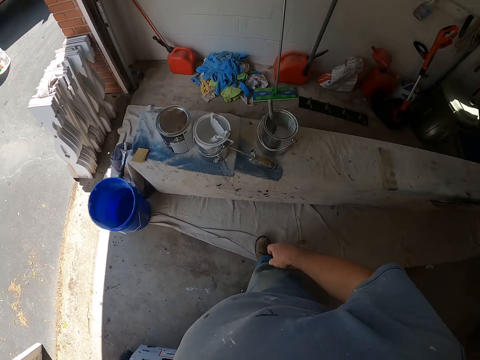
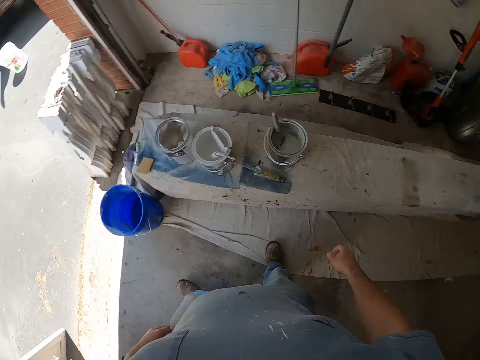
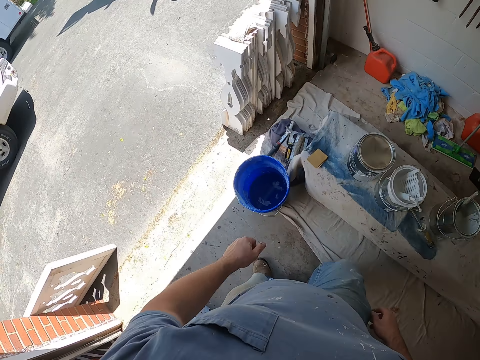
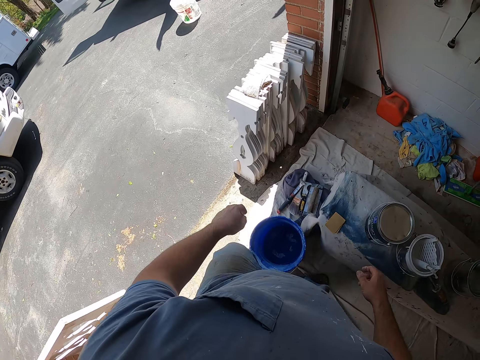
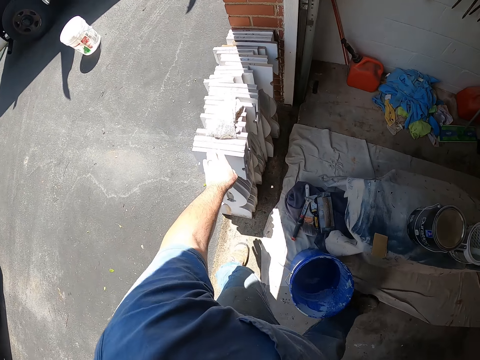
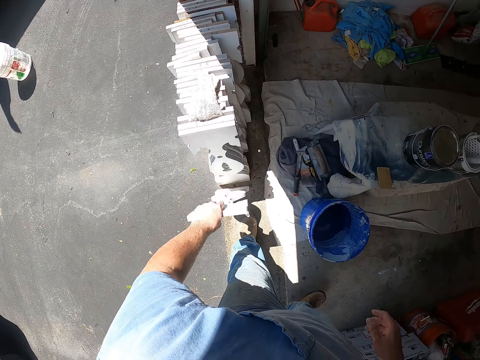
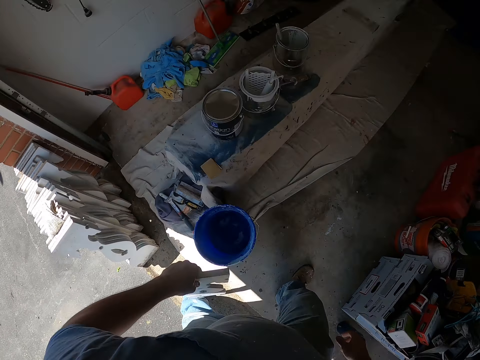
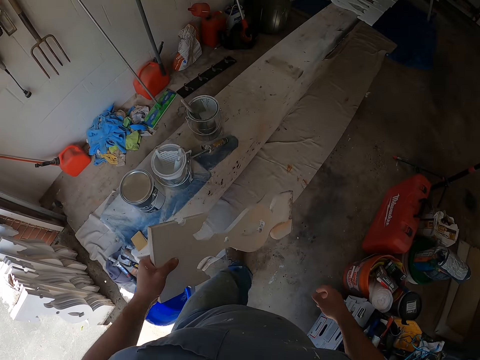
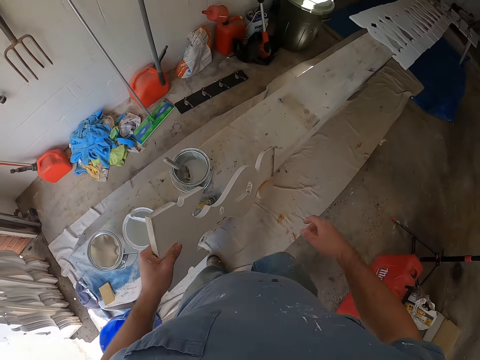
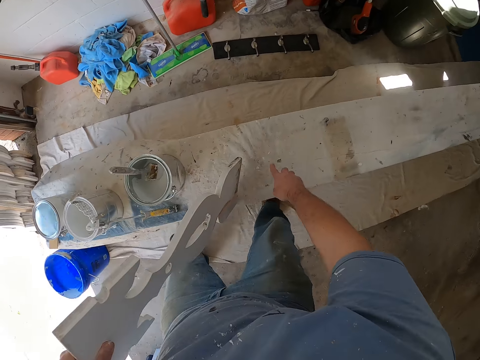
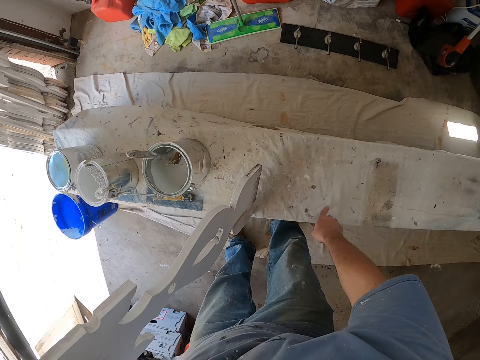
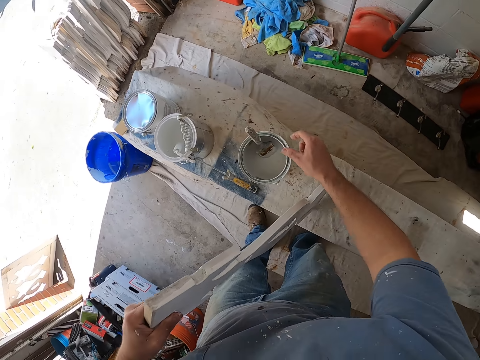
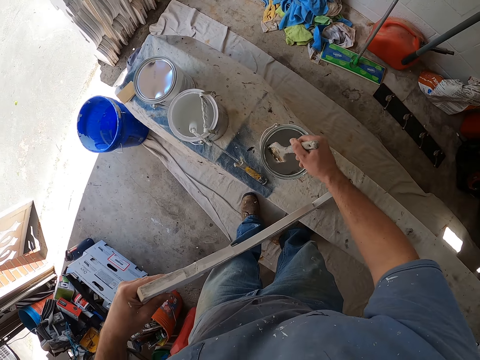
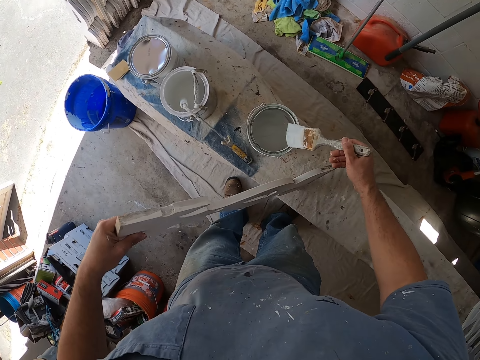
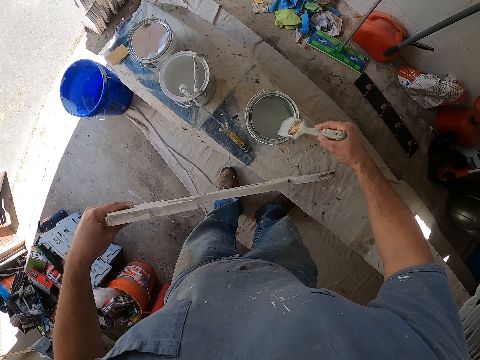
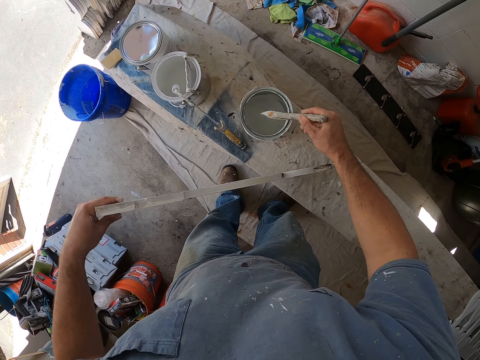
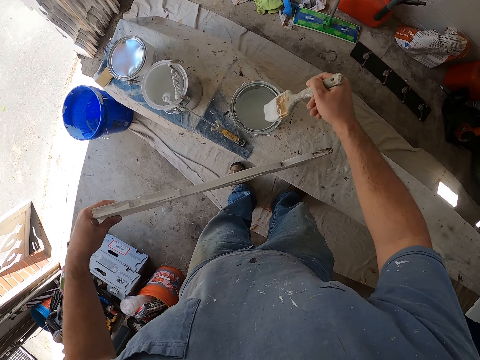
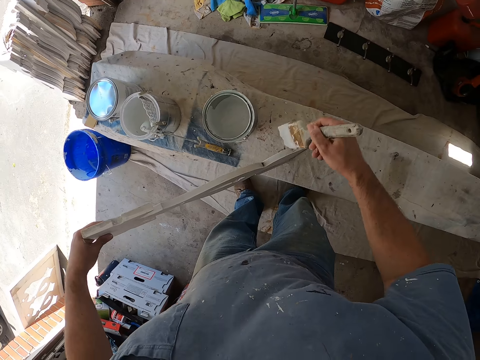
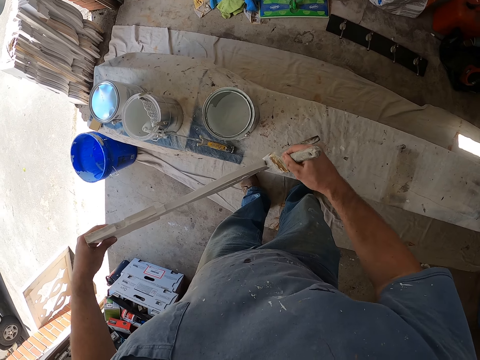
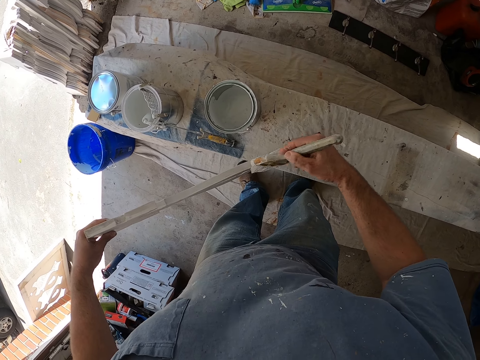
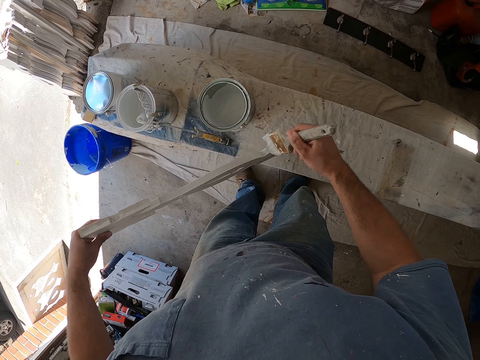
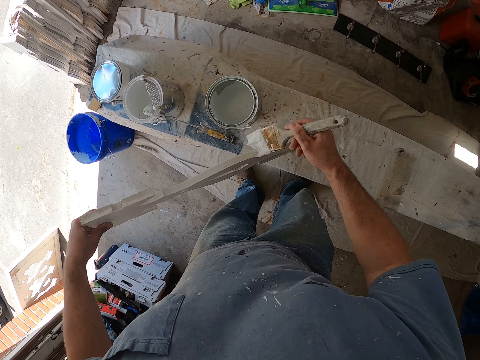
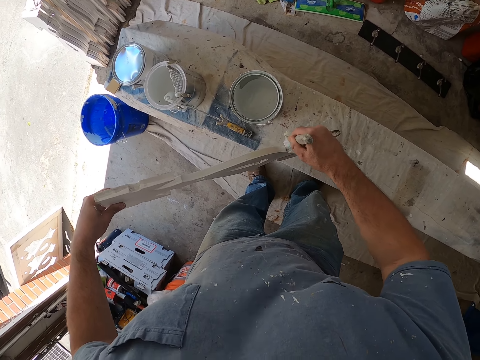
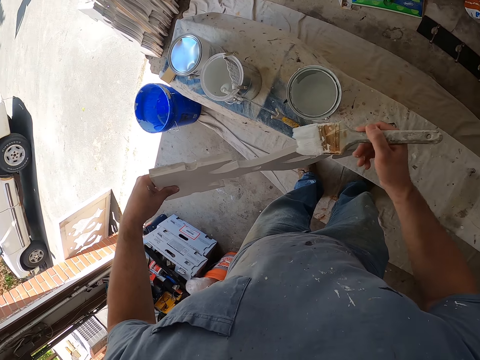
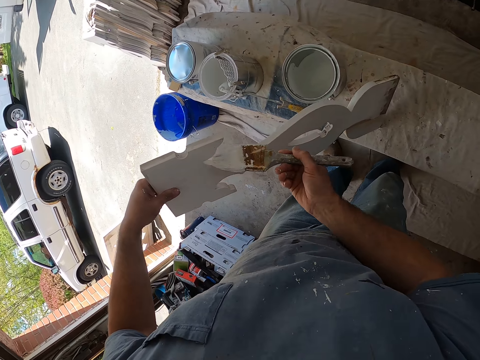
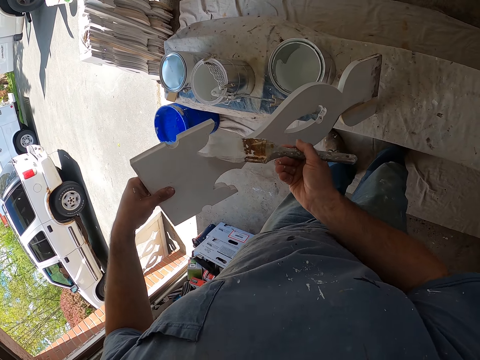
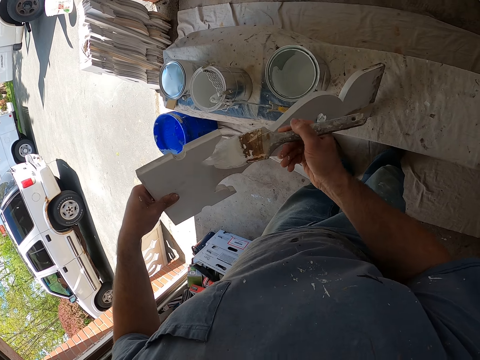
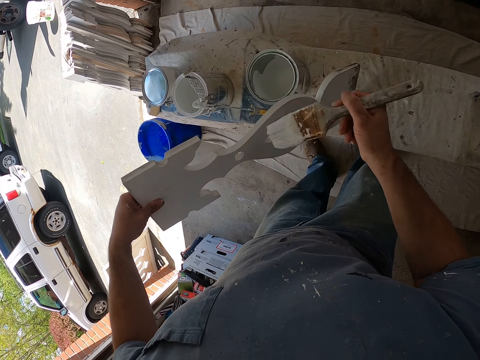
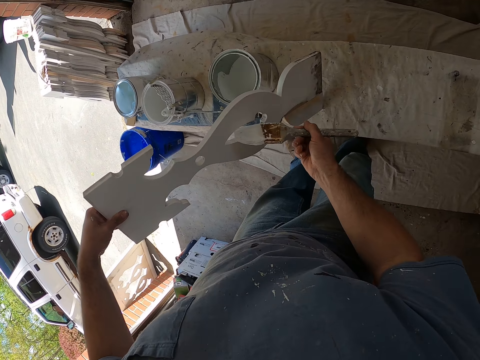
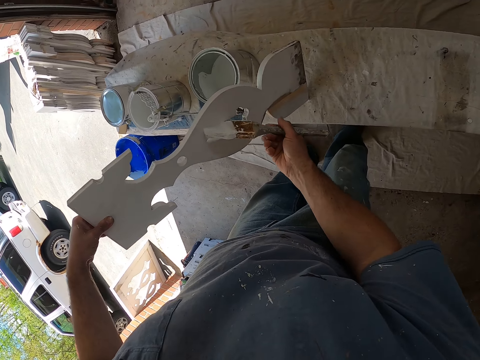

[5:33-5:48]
The camera wearer picks up a woodwork from the floor with his left hand. He drops the woodwork on the bench and touches the bench with his finger. He picks up a paint brush inside a paint bucket with his right hand. He rubs the paint brush on the edge of the bucket of paint. He paints the woodwork with the paint brush in his right hand.

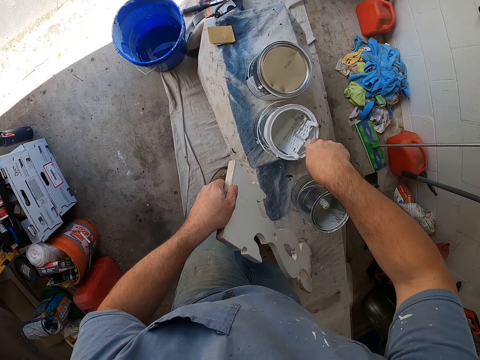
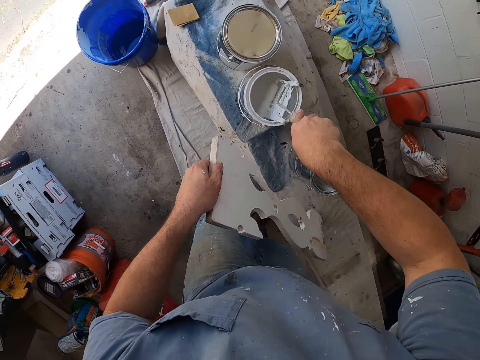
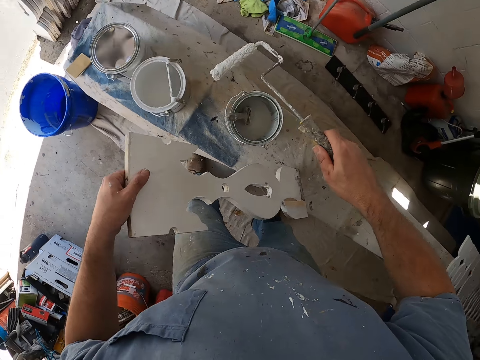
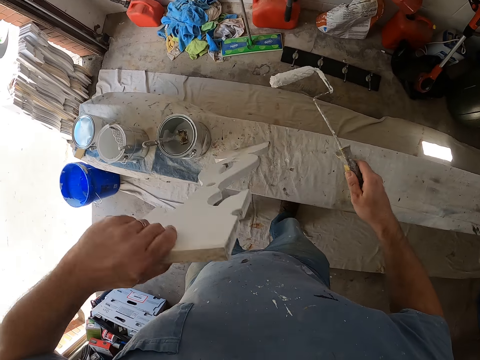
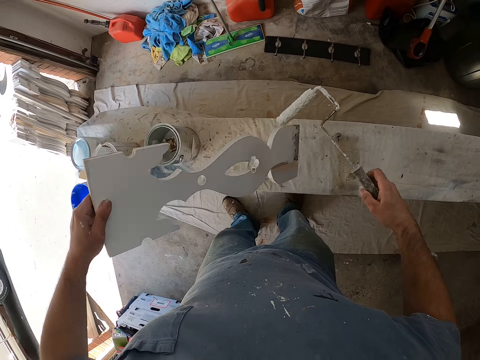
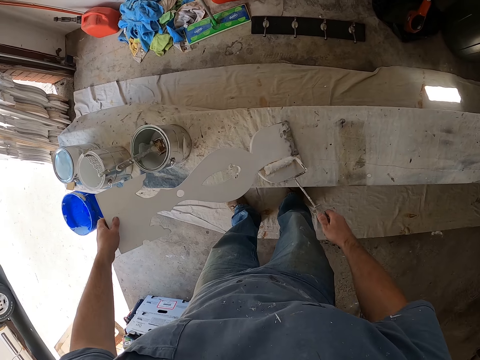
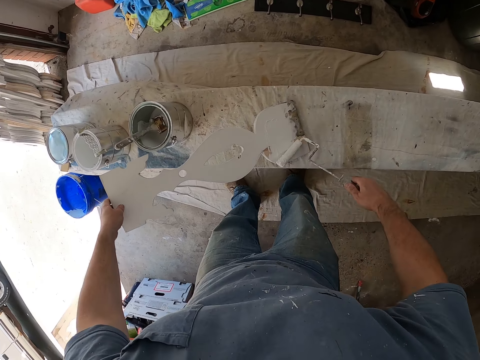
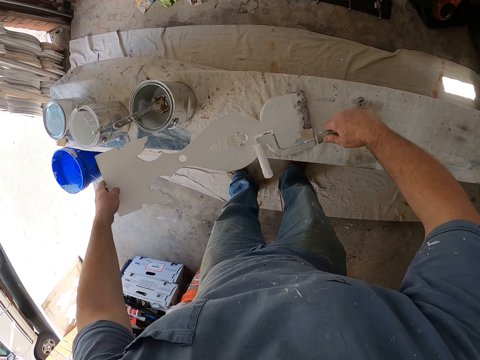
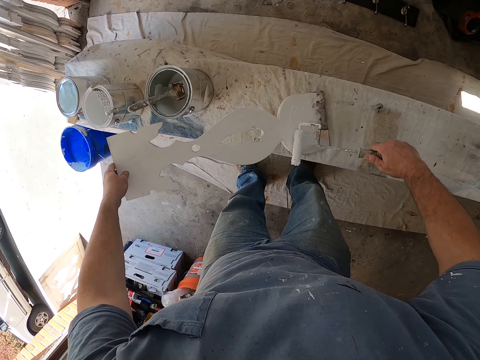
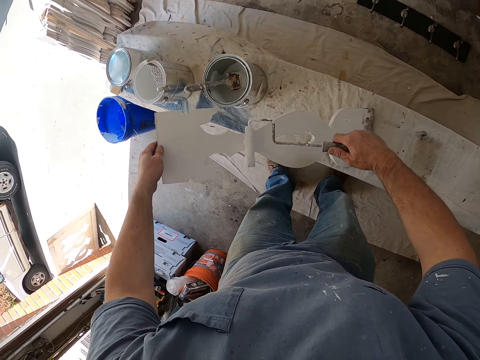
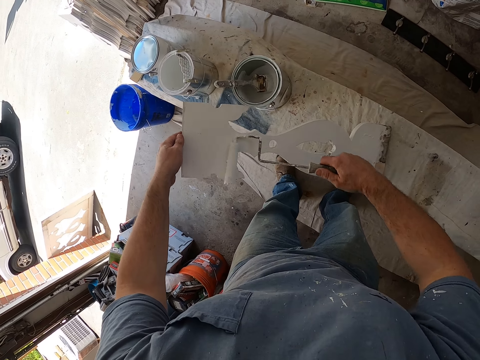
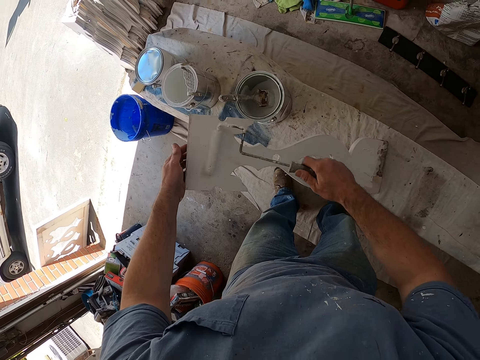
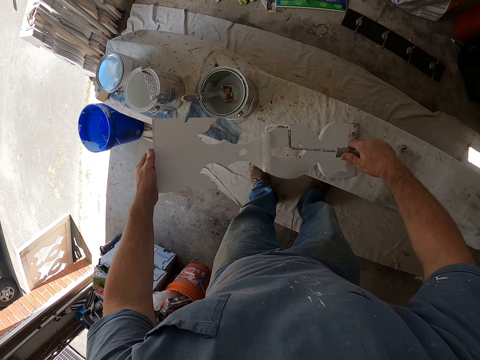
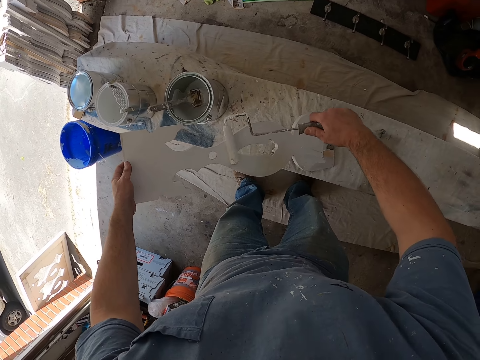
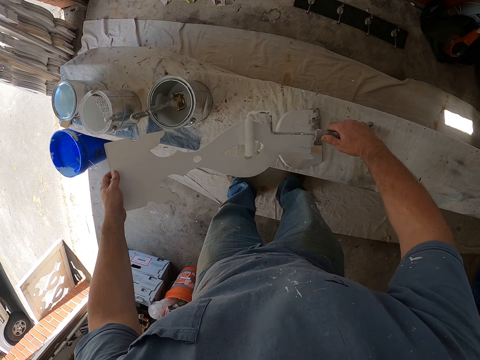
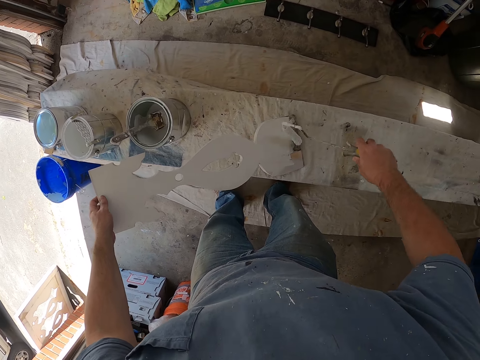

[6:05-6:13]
The camera wearer paints the woodwork with the paint brush in his right hand.

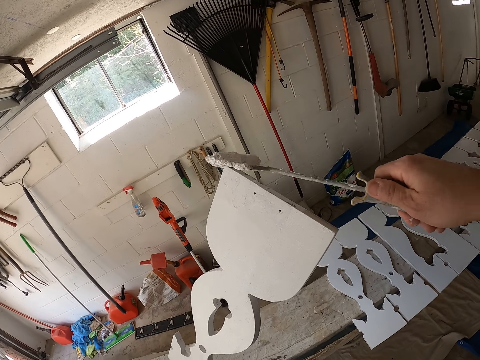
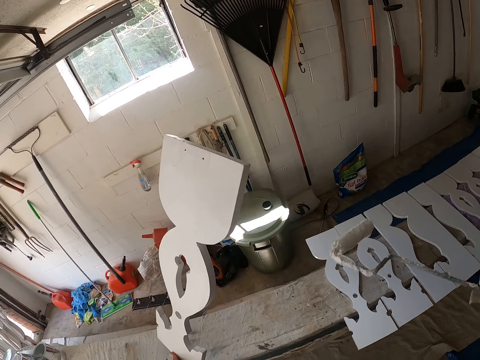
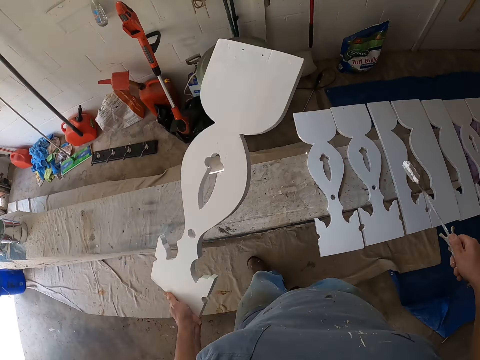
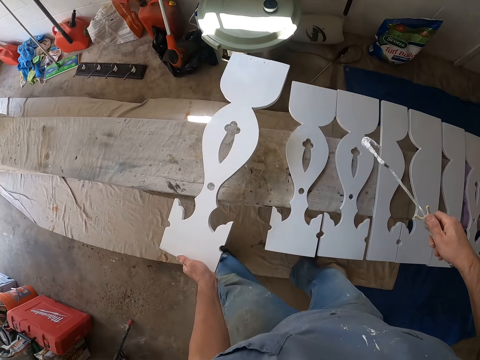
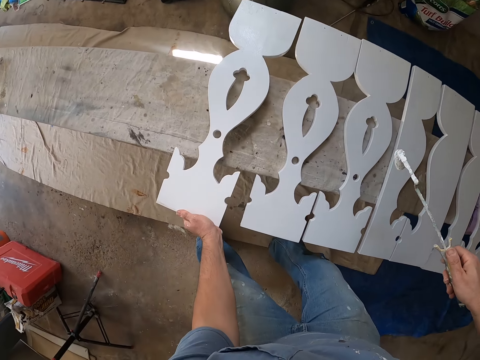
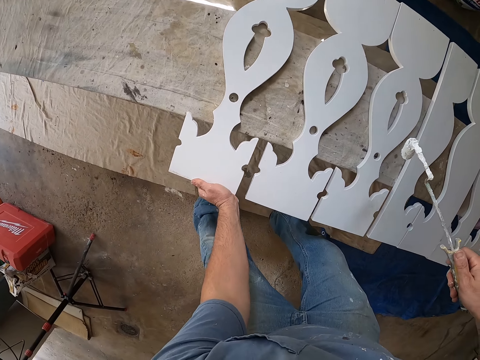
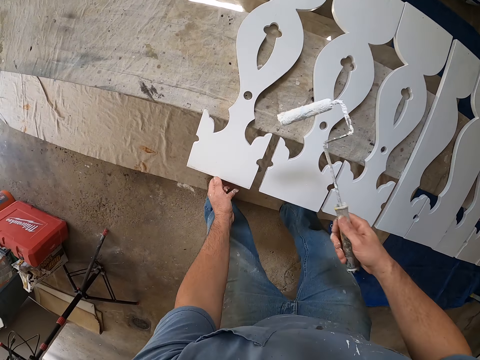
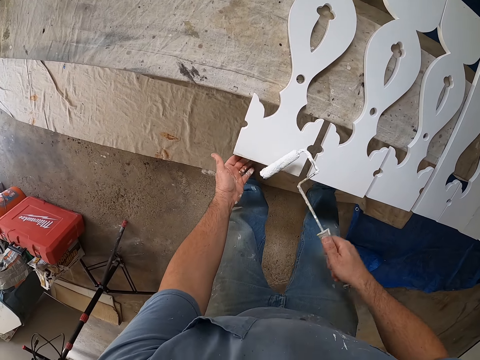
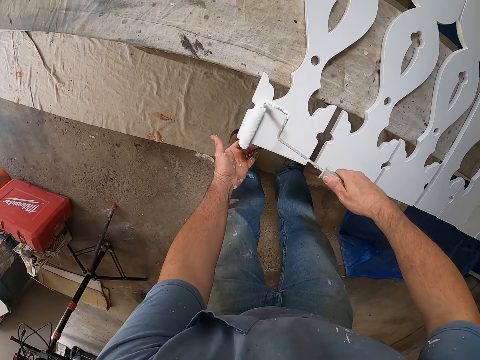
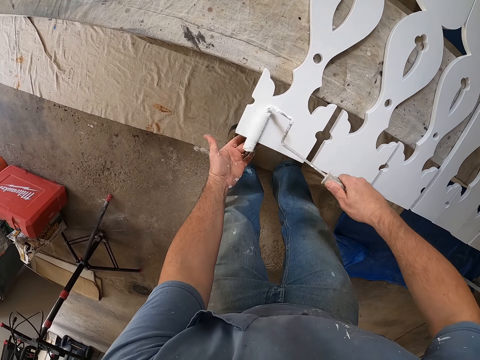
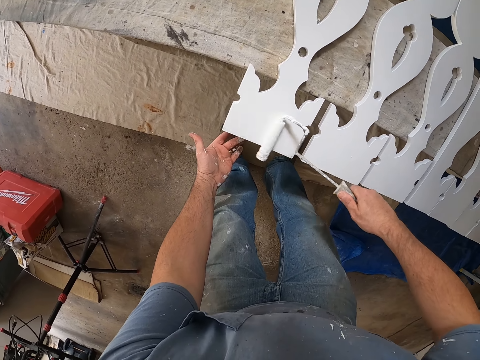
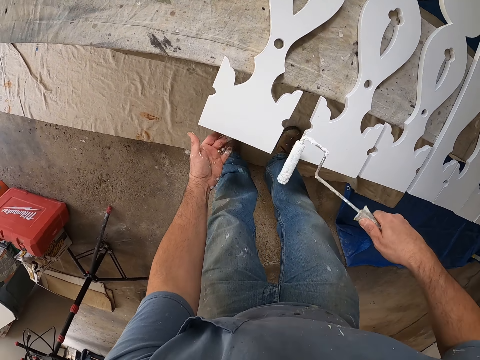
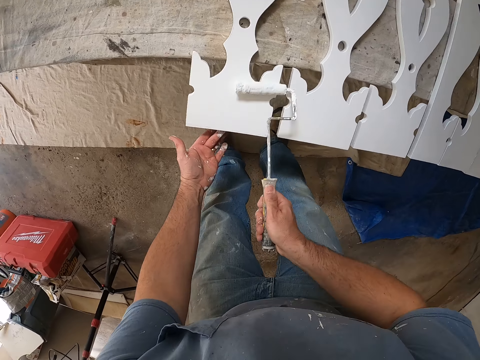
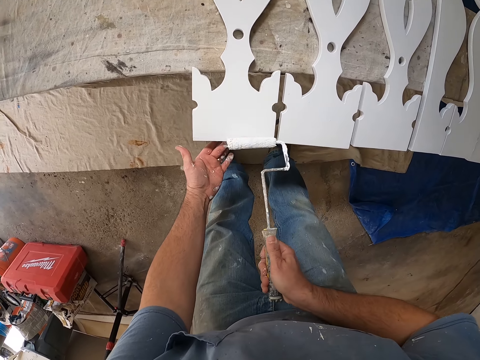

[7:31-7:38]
The camera wearer drops the woodwork on the bench with his left hand. He paints the woodworks with the paint brush in his right hand.
